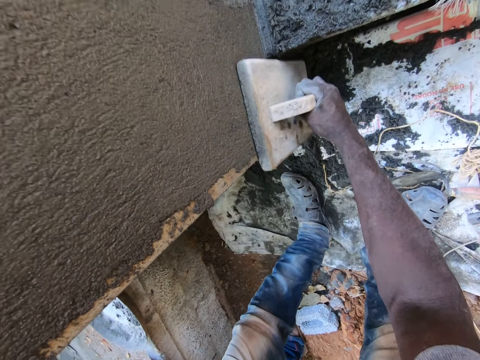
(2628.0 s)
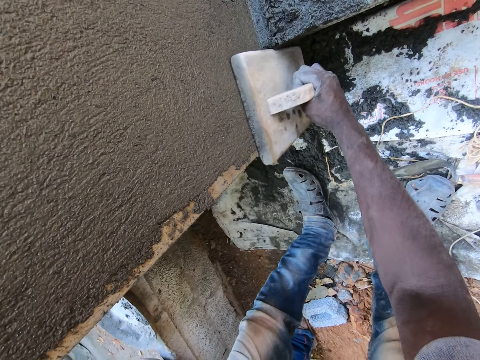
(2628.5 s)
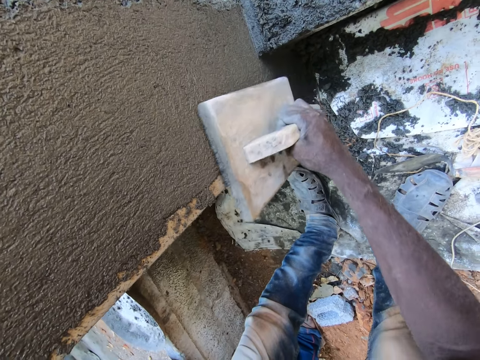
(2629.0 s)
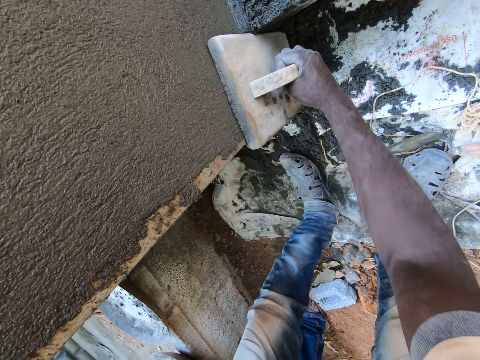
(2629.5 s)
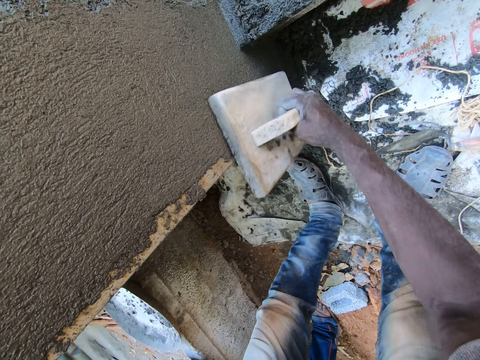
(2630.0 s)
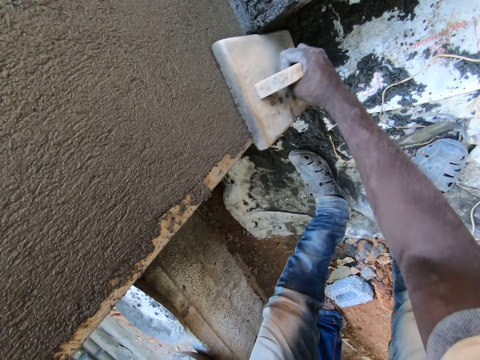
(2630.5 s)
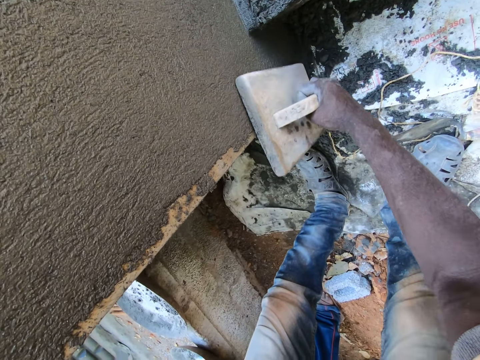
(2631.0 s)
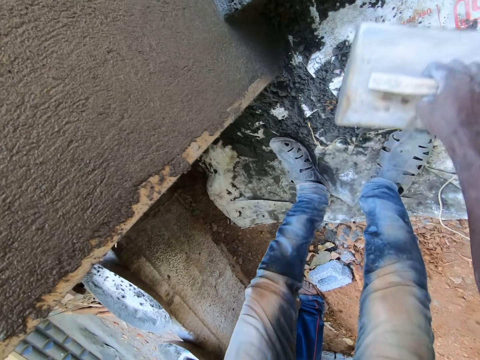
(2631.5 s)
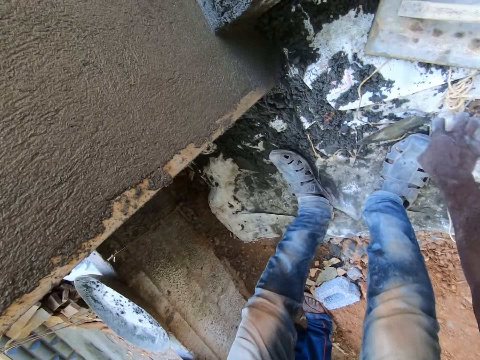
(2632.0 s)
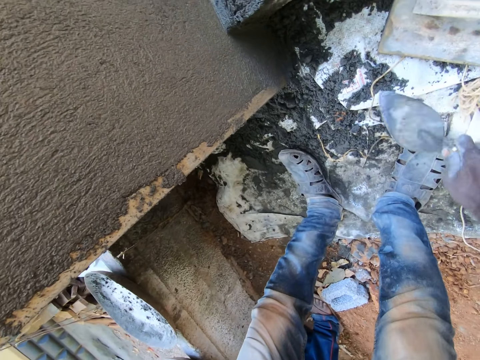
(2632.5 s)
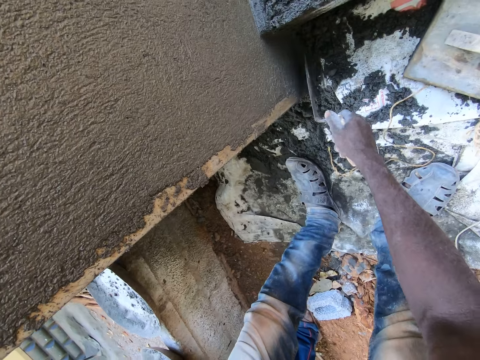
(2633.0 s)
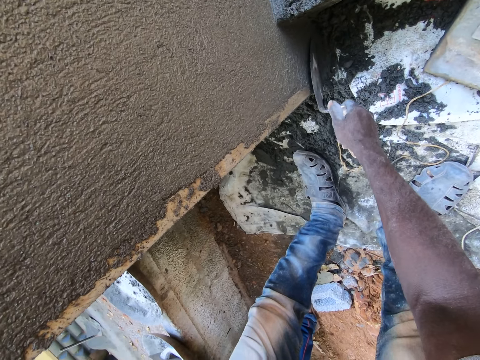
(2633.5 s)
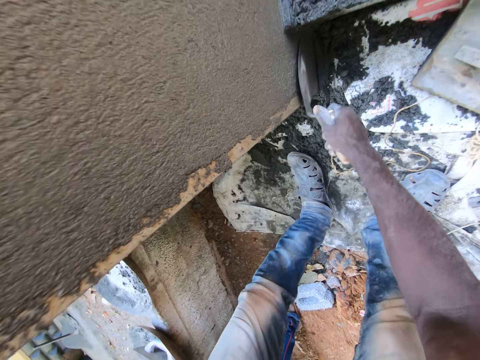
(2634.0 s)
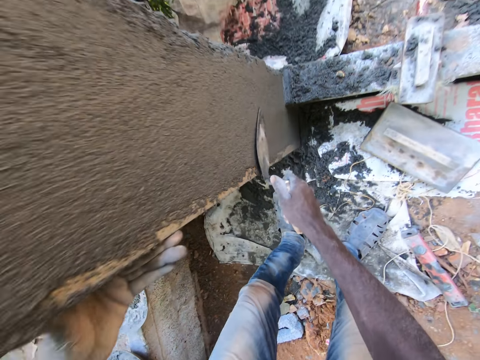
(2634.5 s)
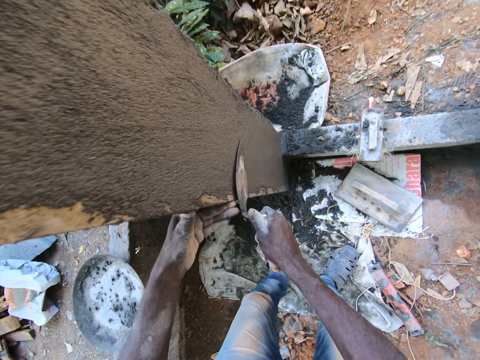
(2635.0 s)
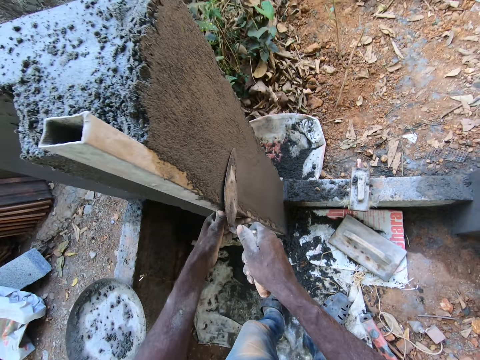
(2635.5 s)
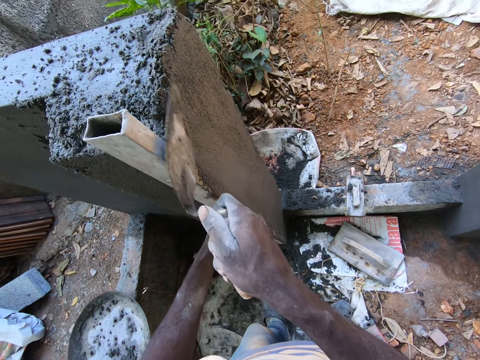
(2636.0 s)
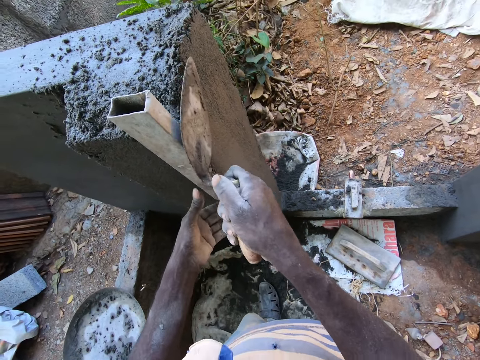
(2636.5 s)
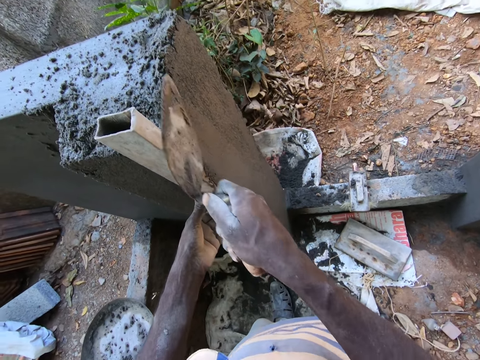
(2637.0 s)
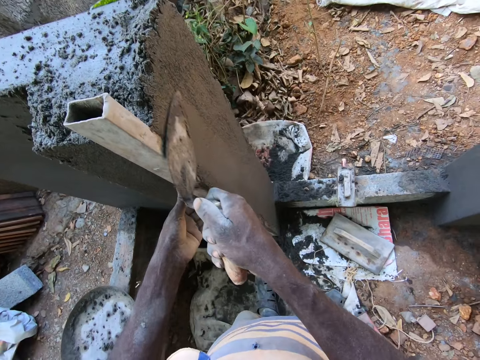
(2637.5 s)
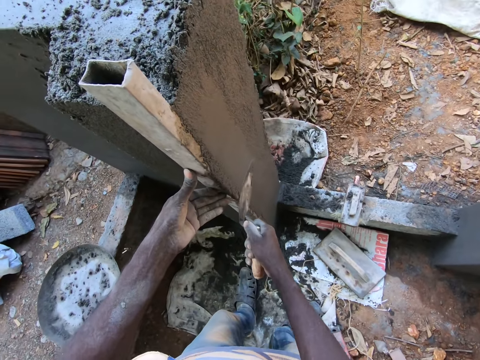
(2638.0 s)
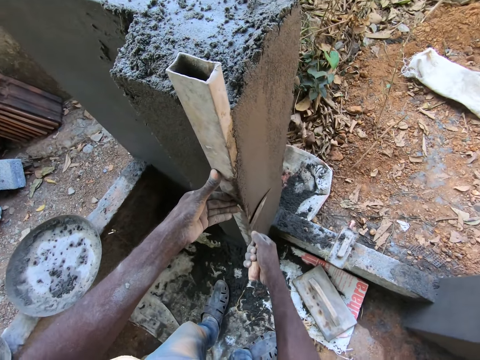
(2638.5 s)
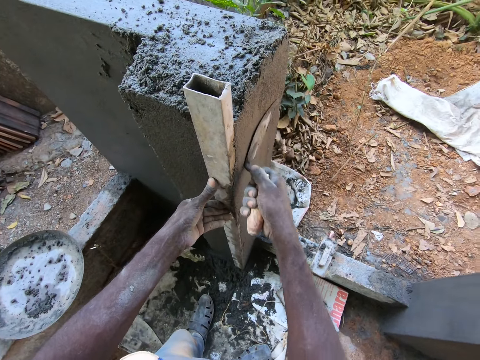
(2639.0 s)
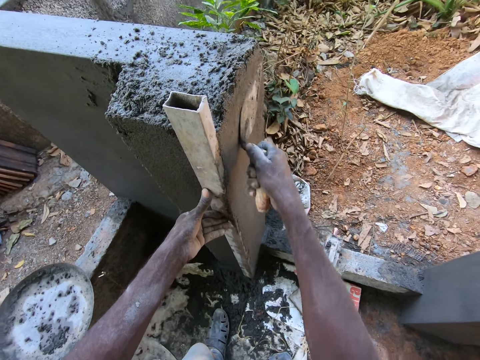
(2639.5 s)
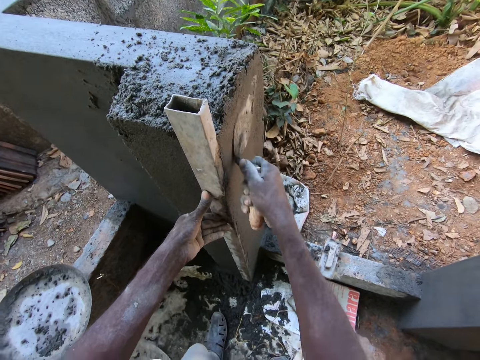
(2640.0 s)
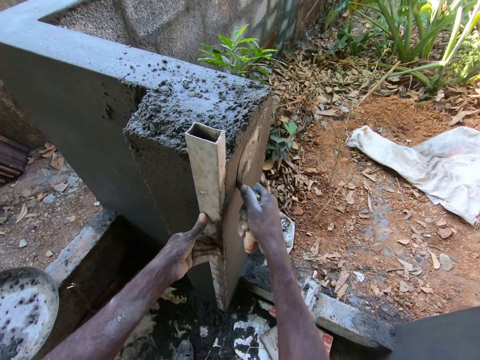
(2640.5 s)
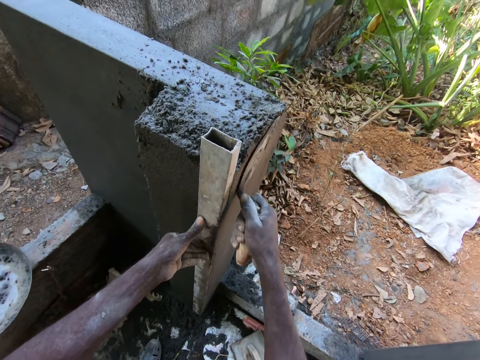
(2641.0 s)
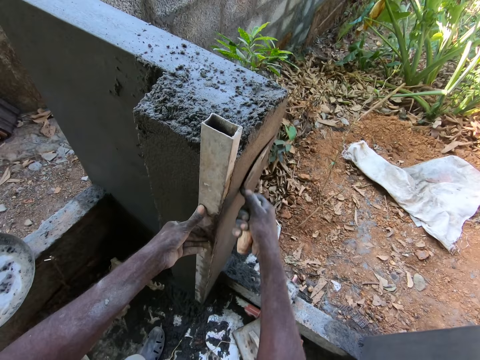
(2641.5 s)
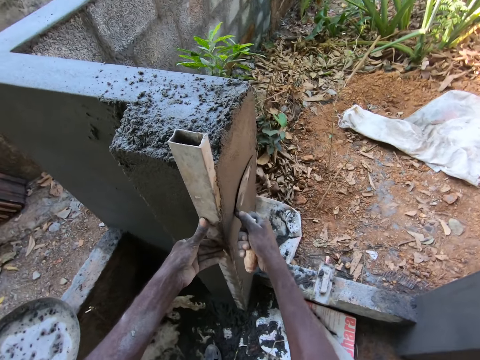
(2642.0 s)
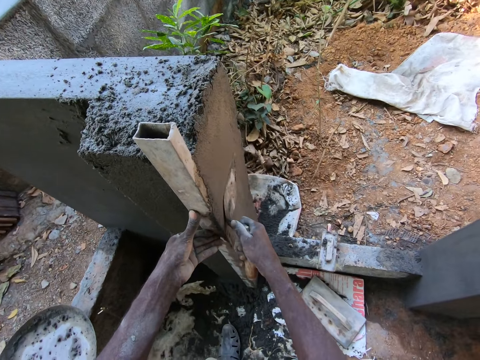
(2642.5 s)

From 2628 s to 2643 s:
The camera wearer smoothens the cement. He drops the wooden float on the floor with his right hand. He picks the hand trowel from the floor with his right hand. He plasters the wall with the hand trowel in his right hand. He smoothens the cement.

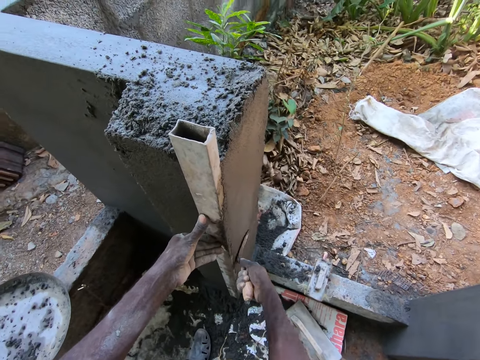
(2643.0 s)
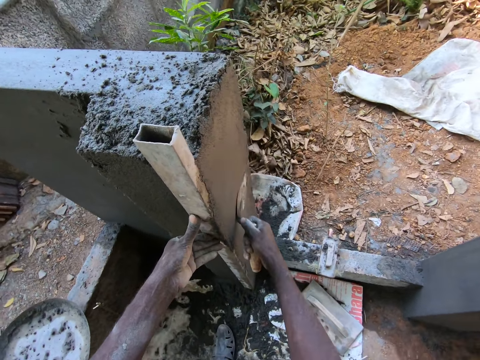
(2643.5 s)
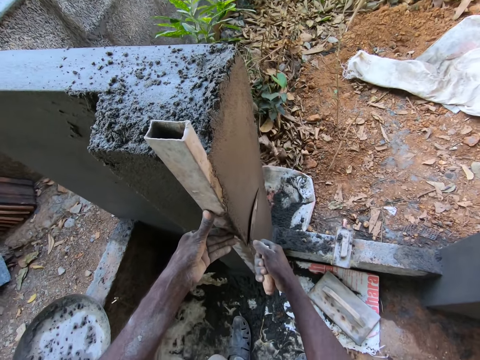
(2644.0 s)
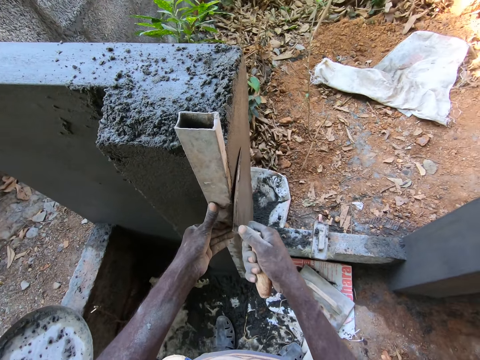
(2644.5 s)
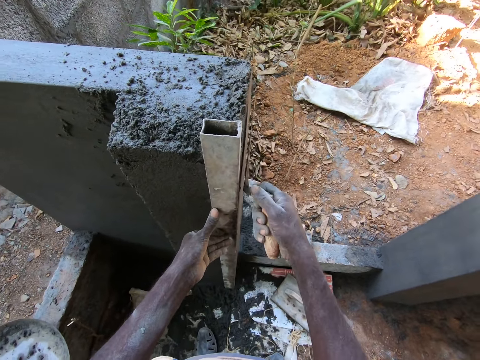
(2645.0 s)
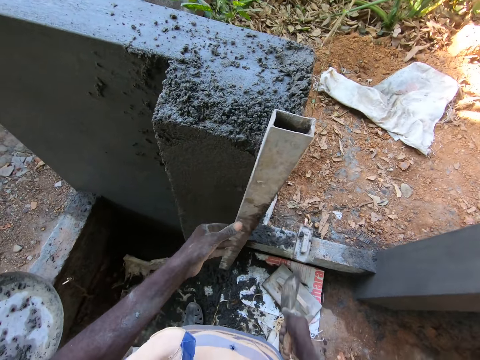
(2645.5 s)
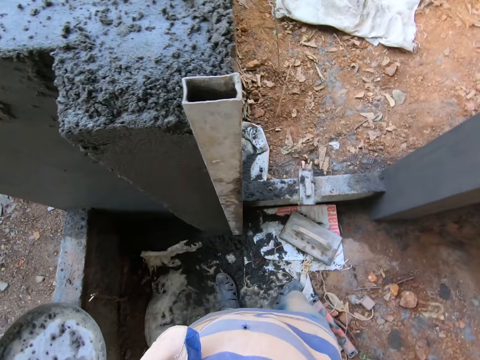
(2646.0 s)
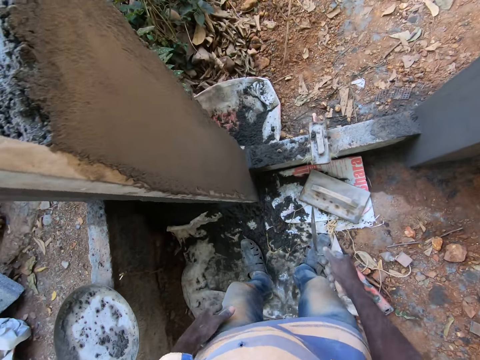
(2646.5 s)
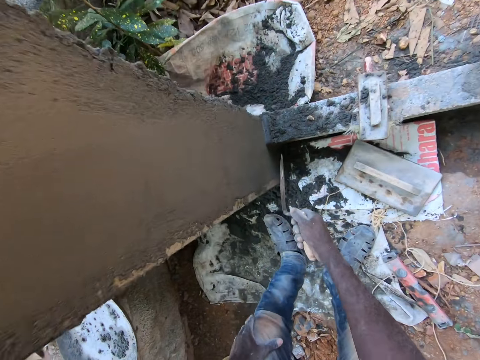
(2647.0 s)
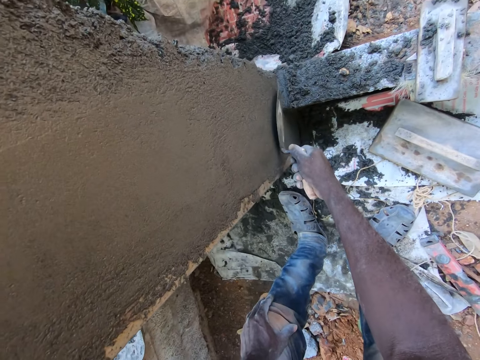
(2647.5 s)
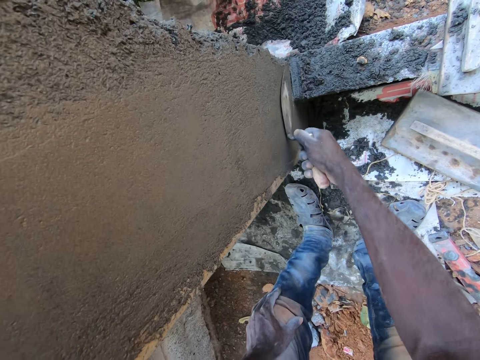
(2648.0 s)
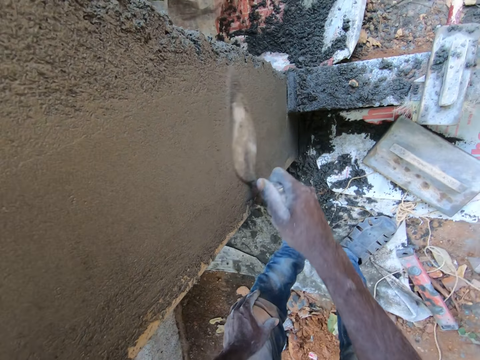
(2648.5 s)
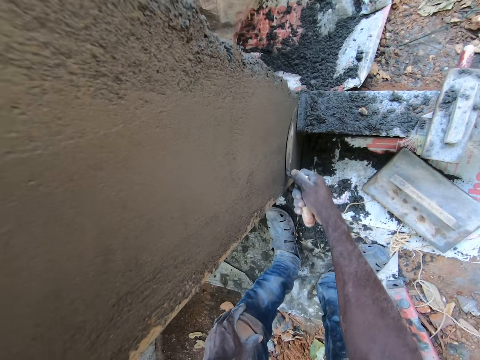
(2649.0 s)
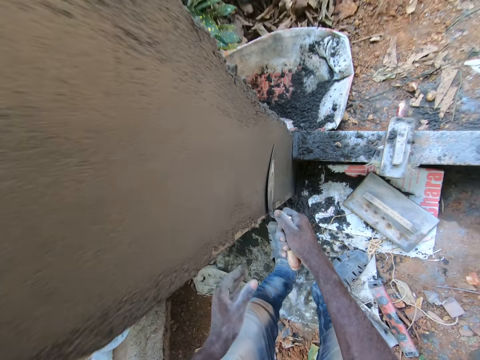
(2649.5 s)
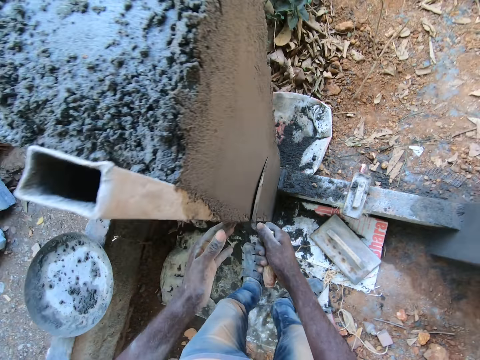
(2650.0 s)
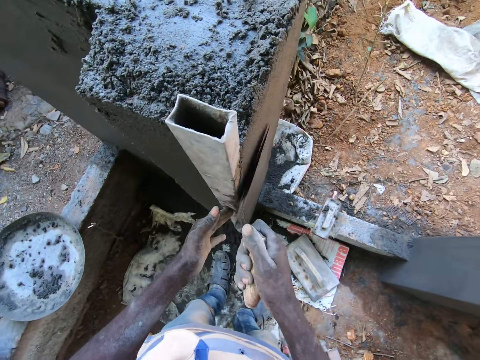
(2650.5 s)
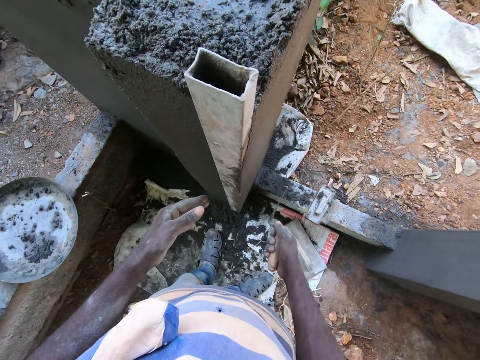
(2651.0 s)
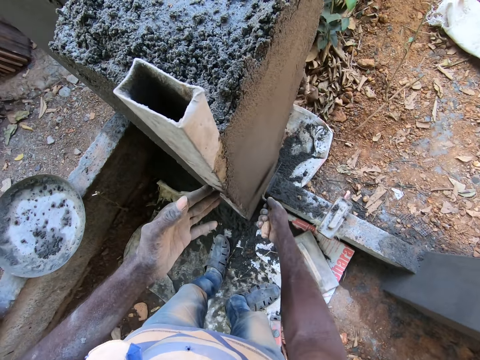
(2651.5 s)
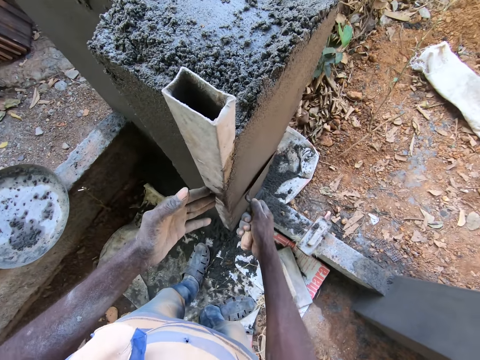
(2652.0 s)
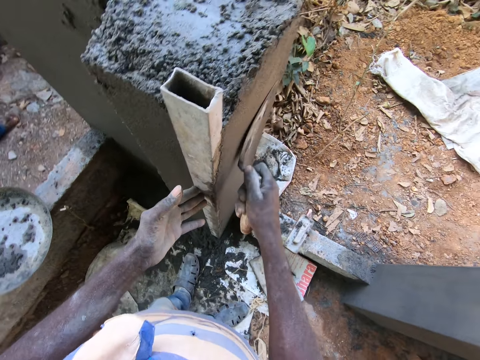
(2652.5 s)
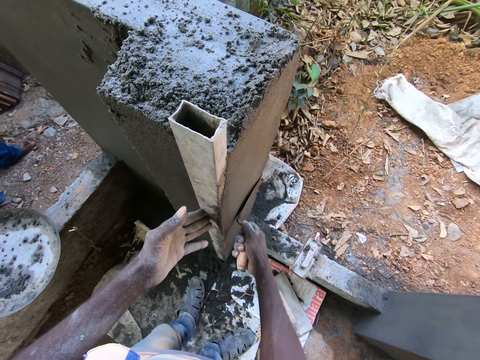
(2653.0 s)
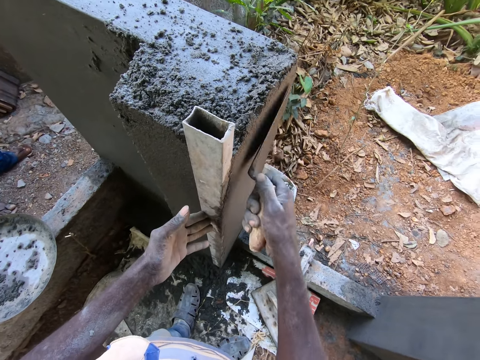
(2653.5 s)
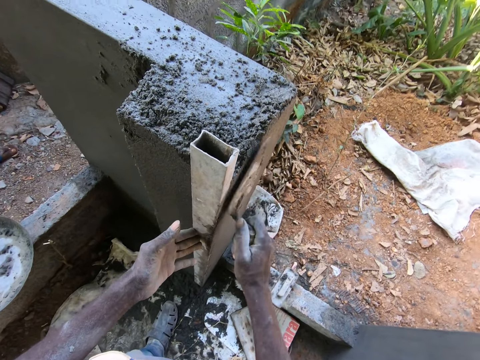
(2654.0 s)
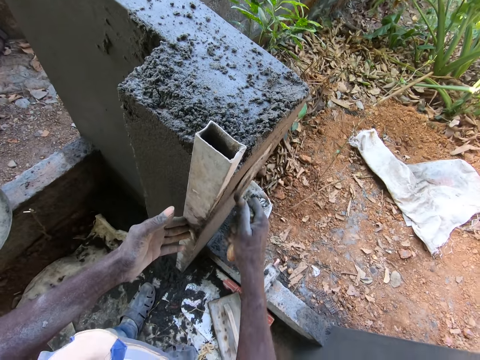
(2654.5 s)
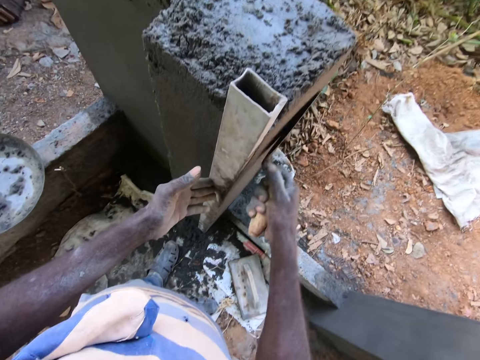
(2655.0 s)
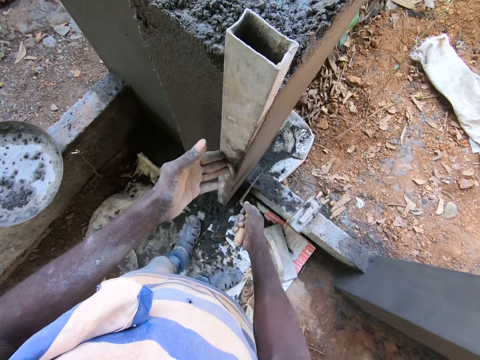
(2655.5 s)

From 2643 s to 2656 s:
The camera wearer smoothens the cement. They hold the metal.
